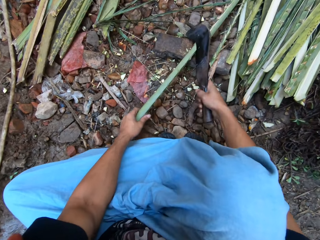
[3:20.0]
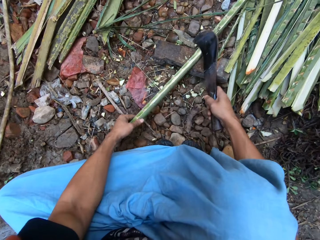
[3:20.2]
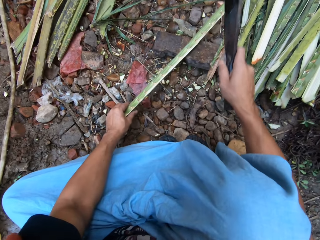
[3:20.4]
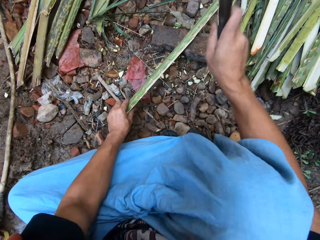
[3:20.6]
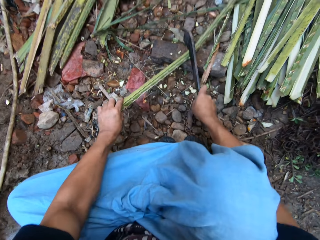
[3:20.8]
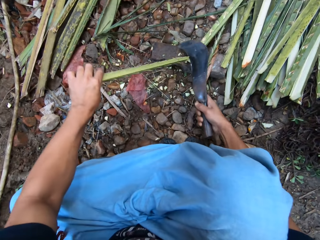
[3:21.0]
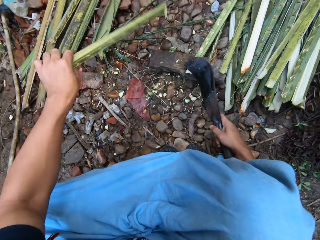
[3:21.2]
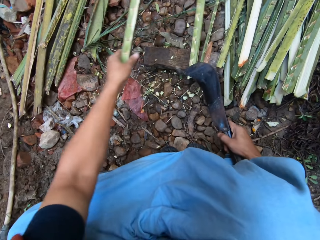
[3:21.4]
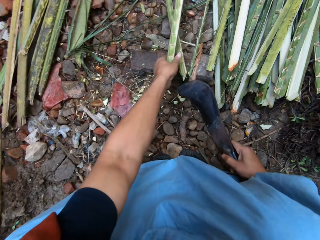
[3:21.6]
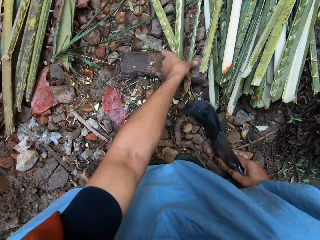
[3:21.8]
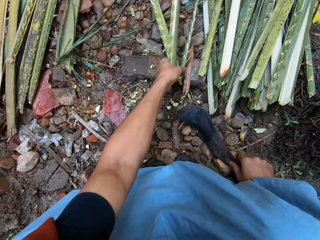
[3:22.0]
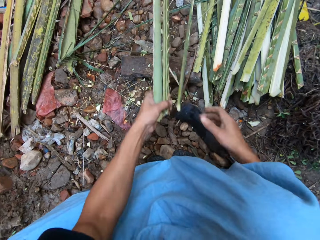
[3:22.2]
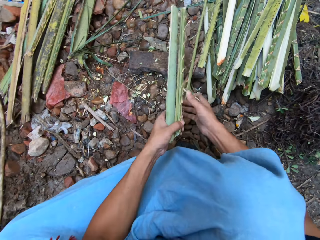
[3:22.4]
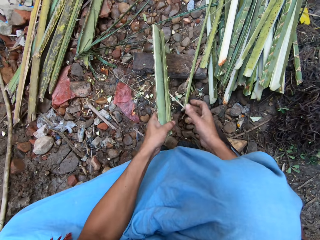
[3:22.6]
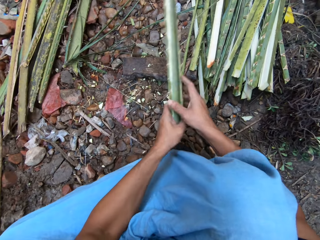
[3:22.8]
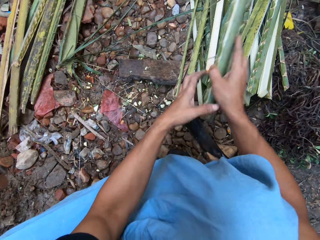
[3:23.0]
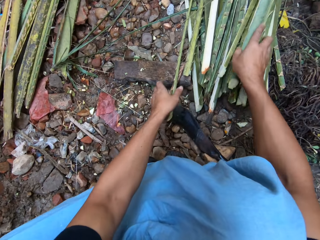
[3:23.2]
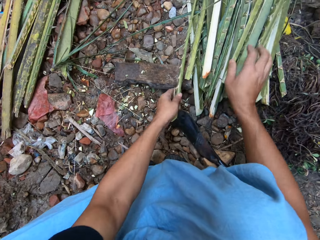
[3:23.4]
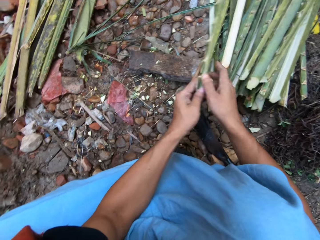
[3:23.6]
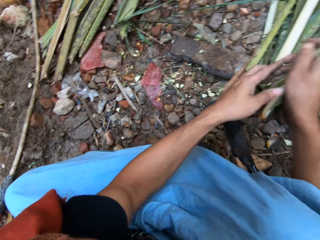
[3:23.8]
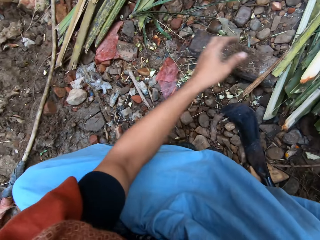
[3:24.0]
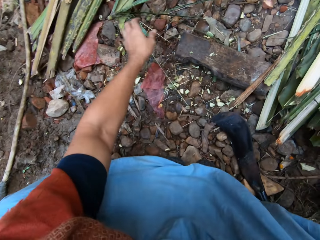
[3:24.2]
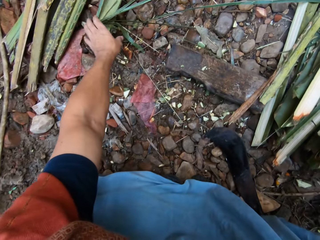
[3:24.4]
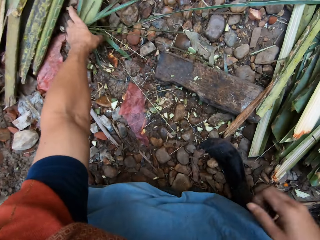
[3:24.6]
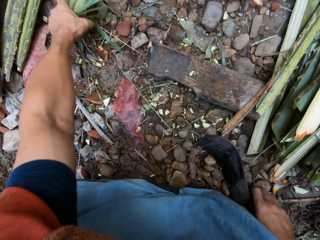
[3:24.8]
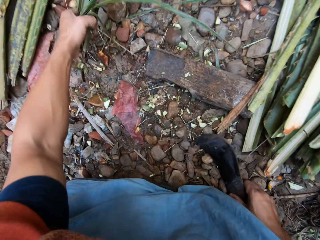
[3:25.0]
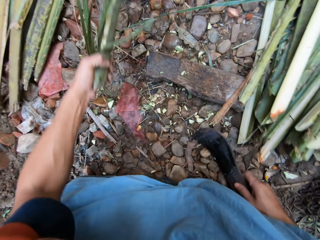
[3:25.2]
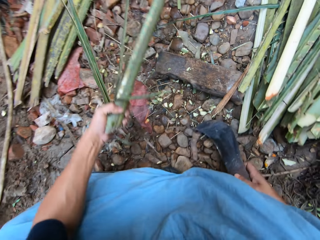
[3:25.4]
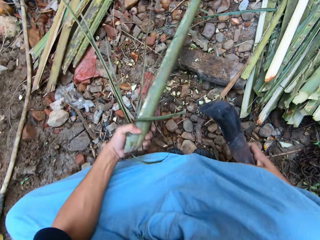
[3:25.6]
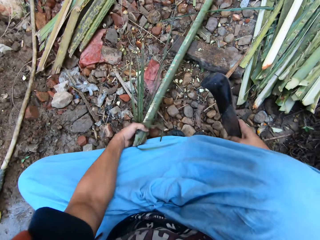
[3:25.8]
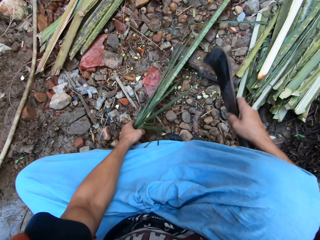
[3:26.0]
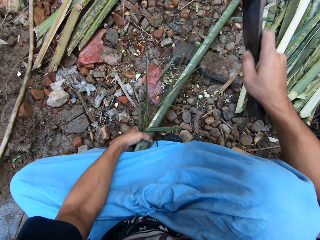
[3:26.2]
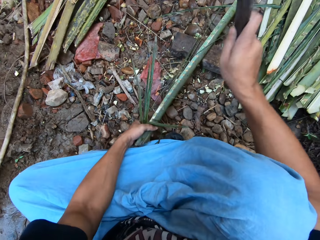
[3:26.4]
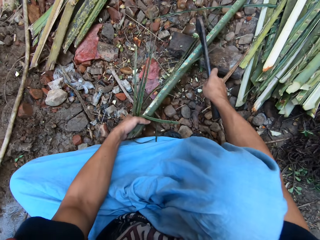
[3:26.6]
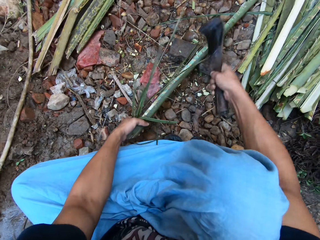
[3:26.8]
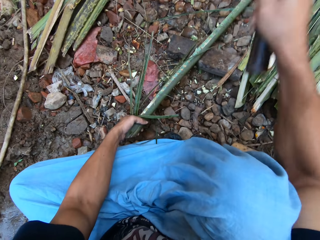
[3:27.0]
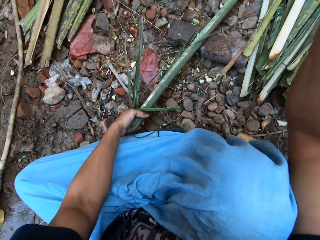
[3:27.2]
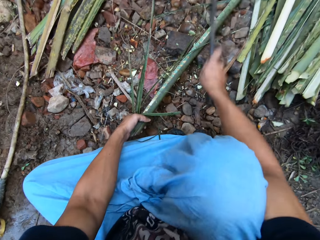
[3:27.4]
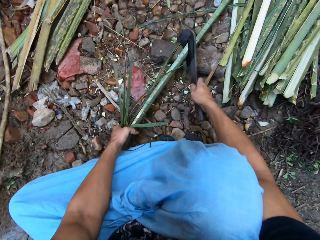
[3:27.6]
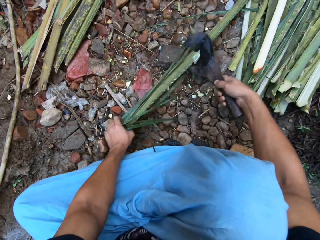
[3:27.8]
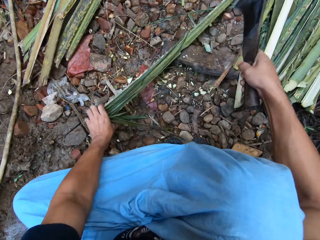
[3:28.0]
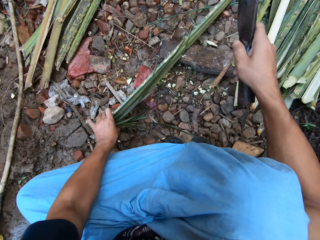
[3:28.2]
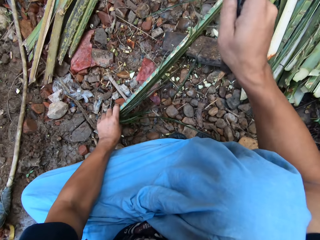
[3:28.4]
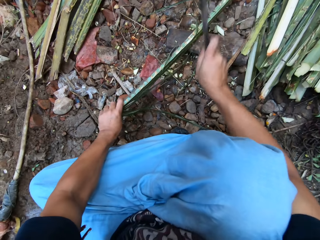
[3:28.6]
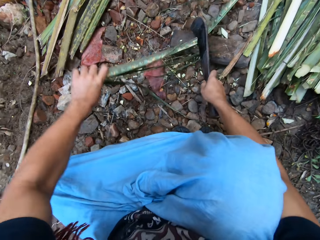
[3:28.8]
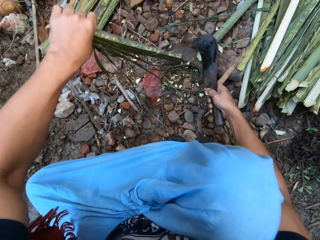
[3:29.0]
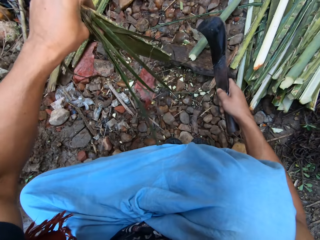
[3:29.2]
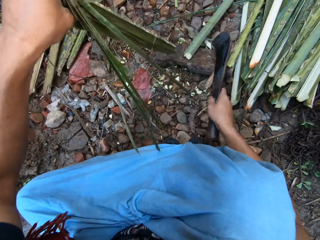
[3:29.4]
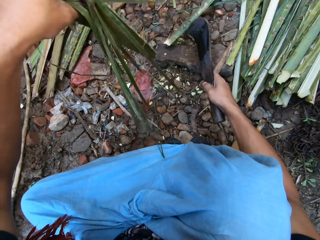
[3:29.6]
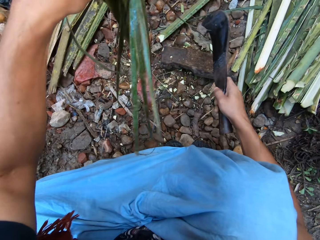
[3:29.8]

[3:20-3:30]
The camera wearer drops the knife or machete on the ground. He puts the tree branches or coconut leaves together. He cuts the coconut leaves with the machete. He picks up another tree branch from the ground and picks up the knife from the ground. He cuts the tree branch in half with the knife in his hand.

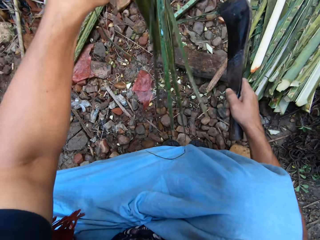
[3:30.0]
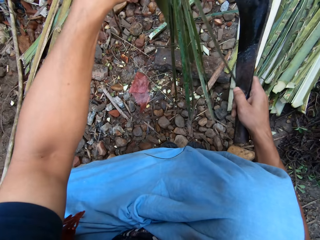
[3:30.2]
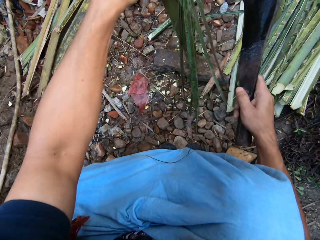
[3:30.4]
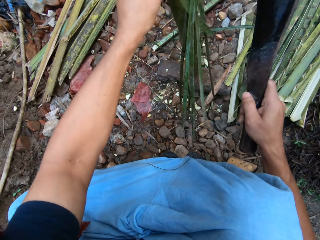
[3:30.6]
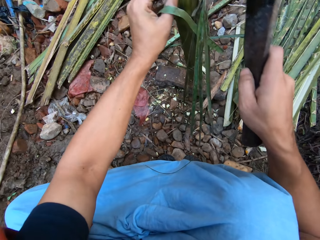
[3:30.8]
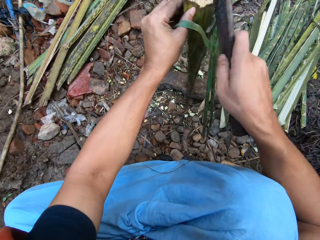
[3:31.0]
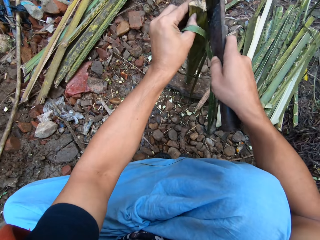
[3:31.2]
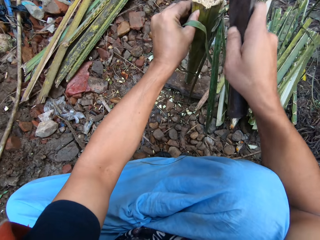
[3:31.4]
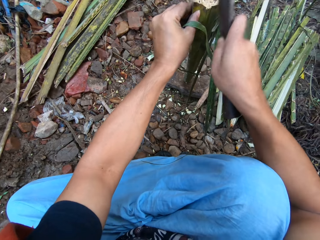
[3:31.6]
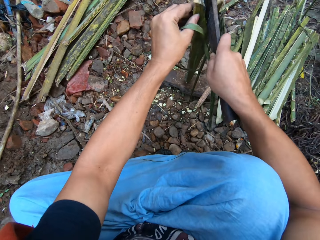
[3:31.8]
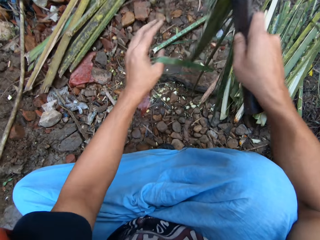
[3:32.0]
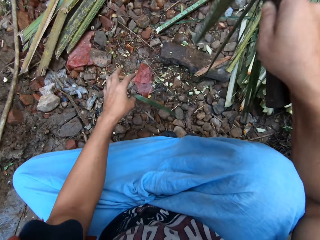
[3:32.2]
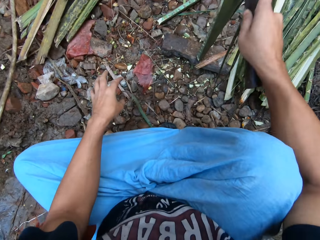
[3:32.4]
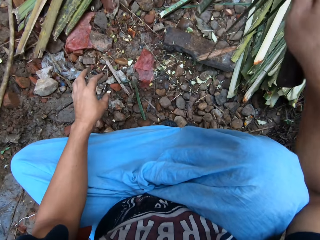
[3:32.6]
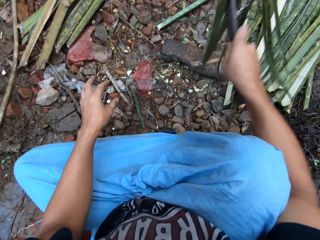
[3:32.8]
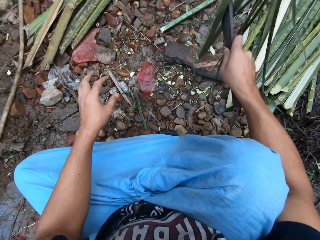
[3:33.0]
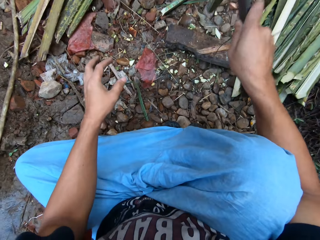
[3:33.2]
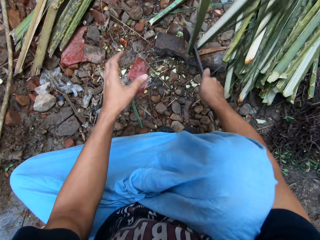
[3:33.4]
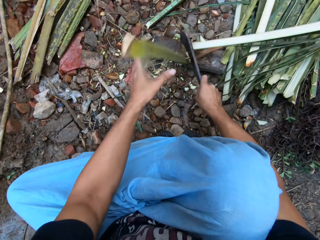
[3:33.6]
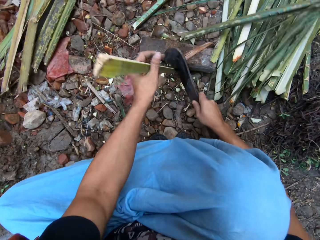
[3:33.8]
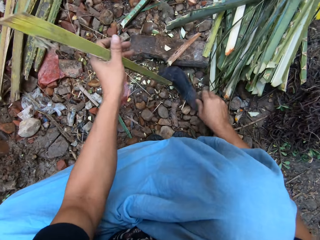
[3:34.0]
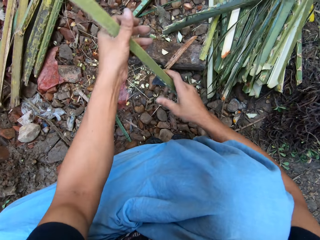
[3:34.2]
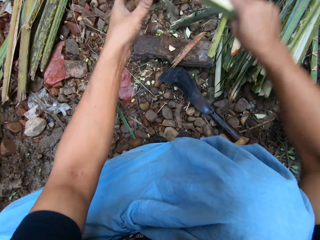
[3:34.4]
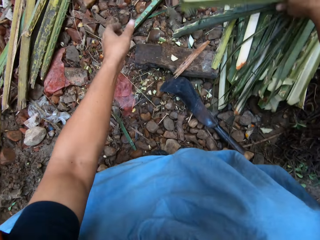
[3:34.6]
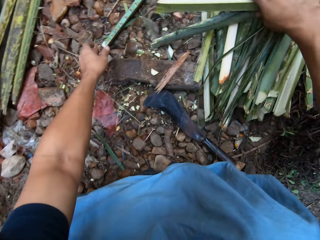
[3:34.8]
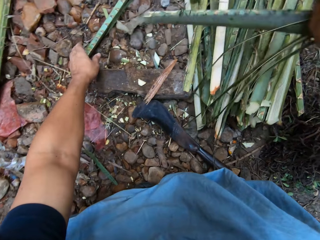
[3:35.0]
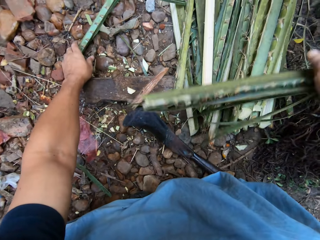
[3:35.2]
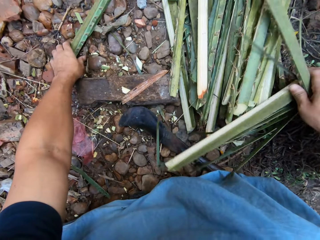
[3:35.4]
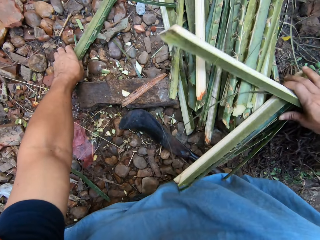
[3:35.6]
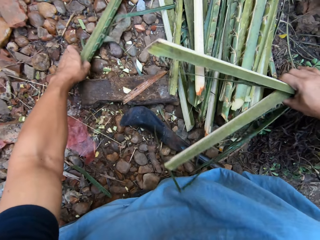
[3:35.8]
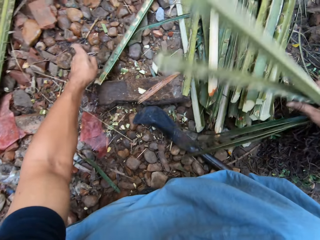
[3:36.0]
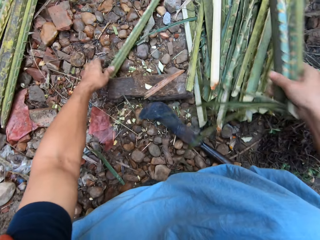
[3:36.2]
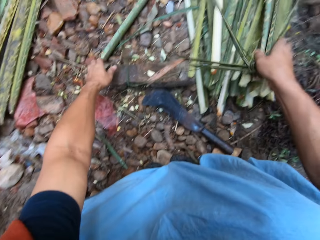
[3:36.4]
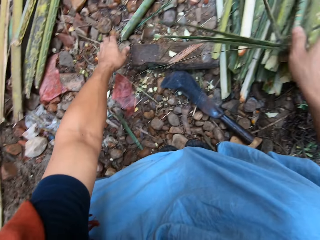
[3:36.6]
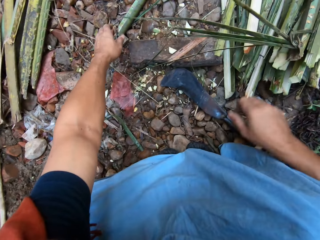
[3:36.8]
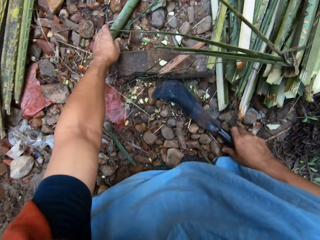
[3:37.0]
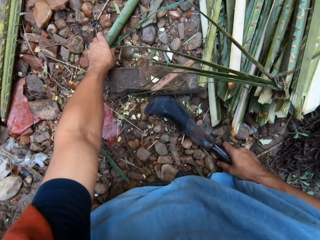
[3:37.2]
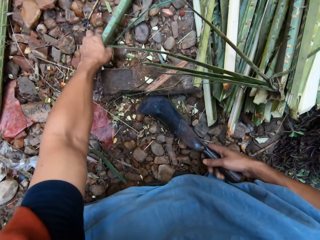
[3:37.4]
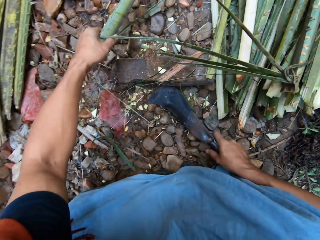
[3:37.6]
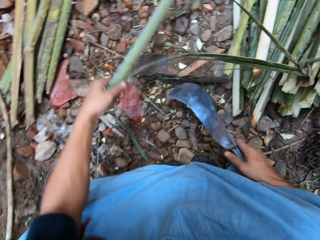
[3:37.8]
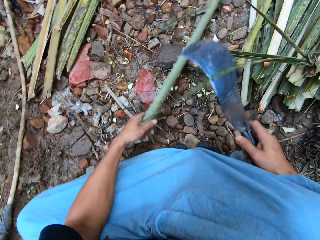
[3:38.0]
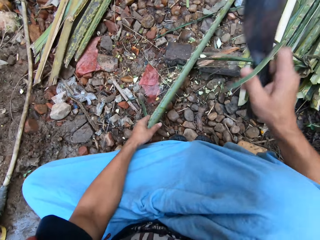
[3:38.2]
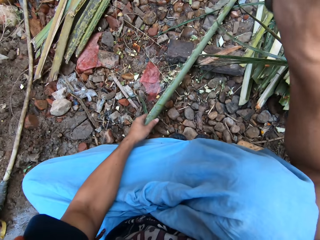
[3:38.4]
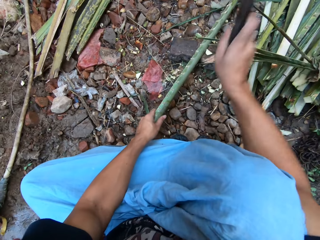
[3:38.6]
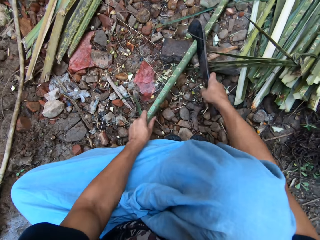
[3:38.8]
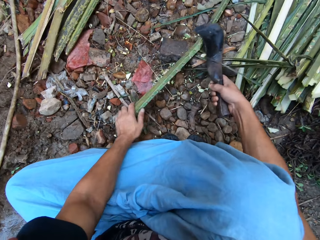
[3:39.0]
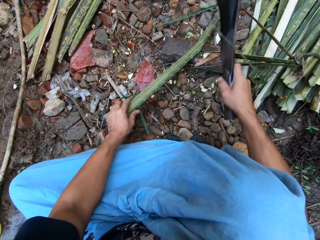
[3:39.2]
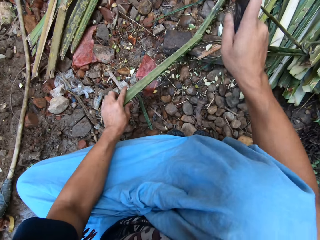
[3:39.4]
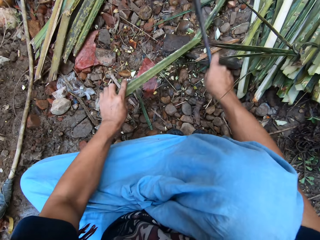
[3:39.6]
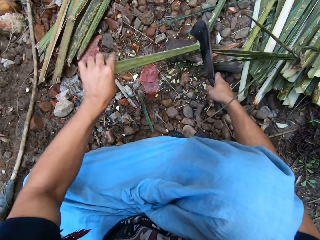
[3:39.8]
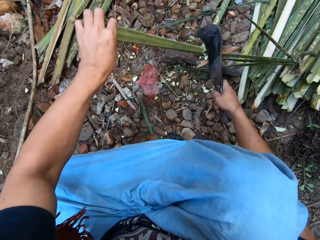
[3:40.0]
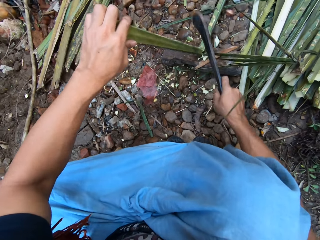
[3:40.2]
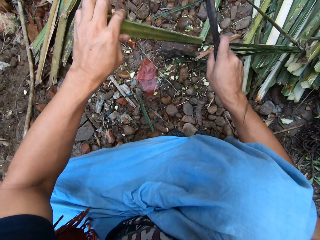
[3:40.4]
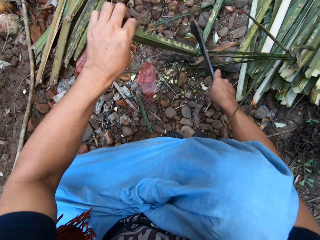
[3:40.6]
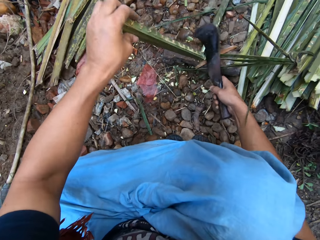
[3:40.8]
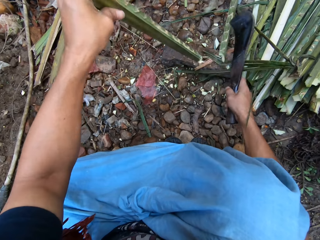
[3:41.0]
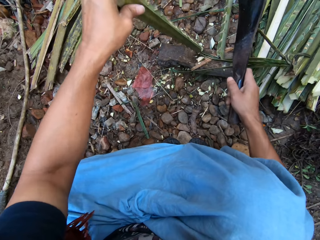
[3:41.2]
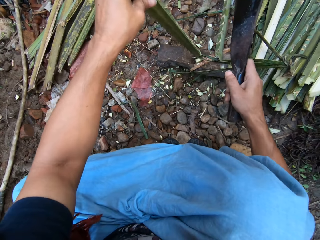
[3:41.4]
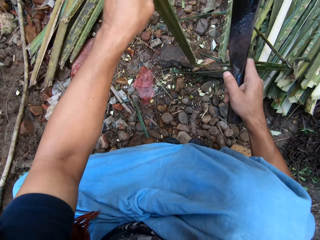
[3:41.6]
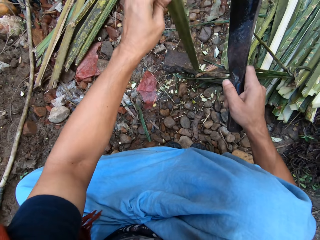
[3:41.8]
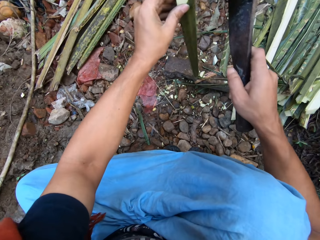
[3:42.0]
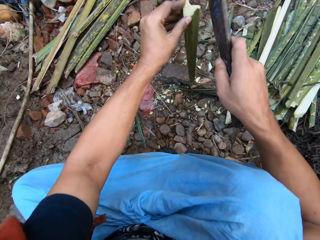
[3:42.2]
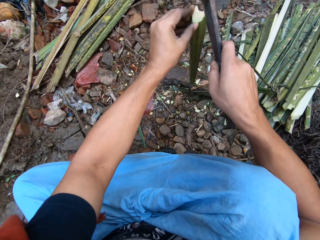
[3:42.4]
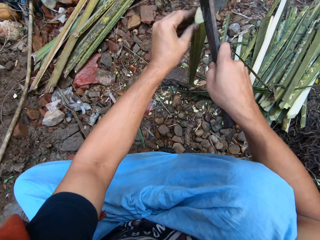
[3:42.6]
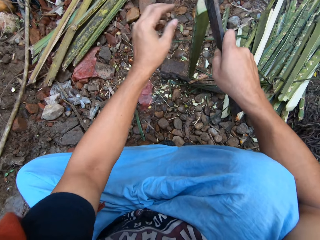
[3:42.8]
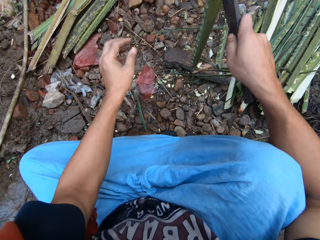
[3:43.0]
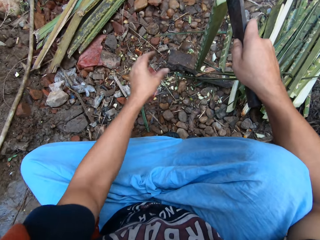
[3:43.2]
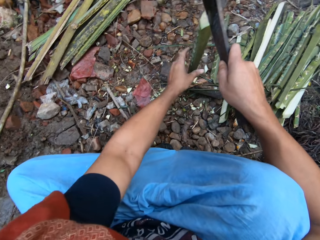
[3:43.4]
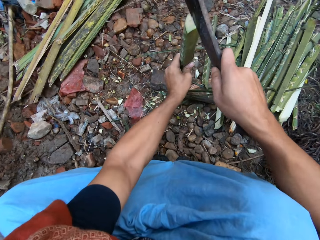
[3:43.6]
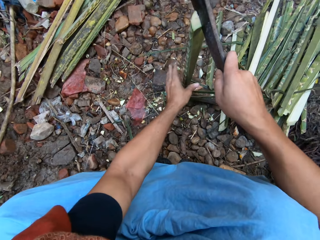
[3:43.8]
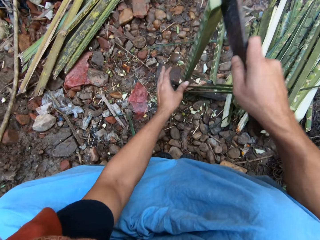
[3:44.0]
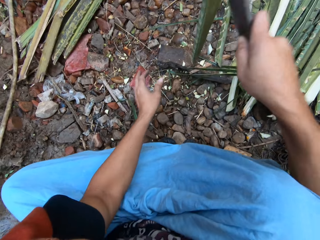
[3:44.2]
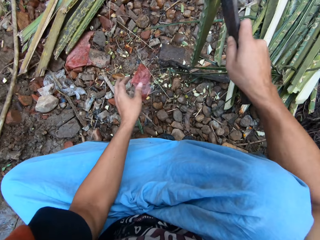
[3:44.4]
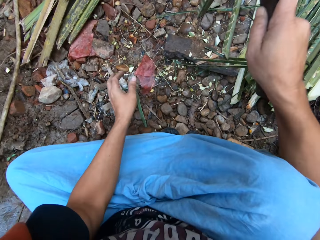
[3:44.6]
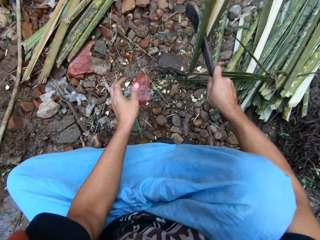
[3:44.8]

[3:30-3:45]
The camera wearer cuts one half of the tree branch or coconut leaves in half with the knife or machete in his hand. He looks at the coconut leaf. He drops the knife on the ground. He cuts the coconut leaves with the machete. He puts the tree branches together. He picks up the knife from the ground and picks up another tree branch from the ground. He cuts the tree branch in half with the knife in his hand. He cuts one half of the tree branch in half with the knife in his hand.
